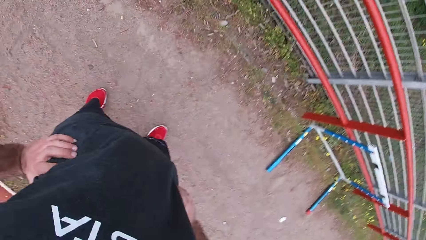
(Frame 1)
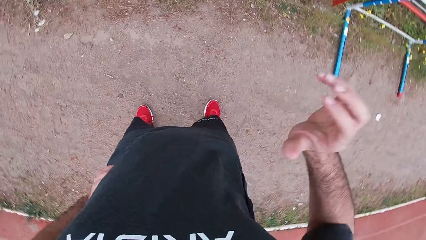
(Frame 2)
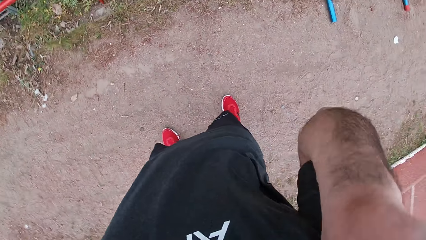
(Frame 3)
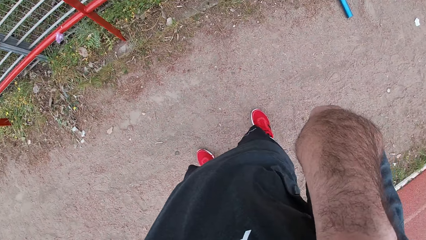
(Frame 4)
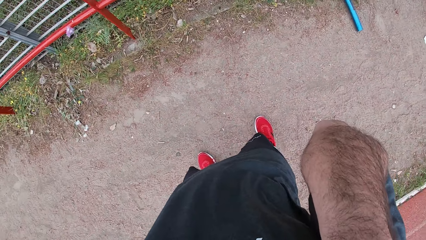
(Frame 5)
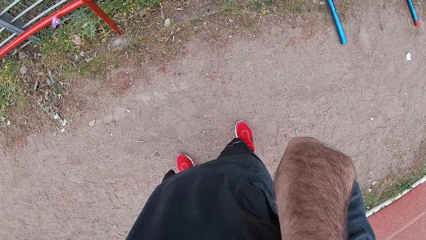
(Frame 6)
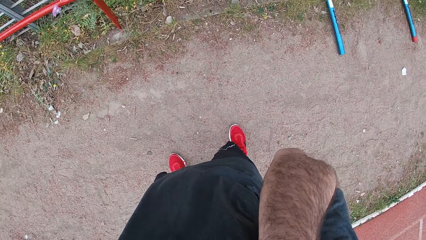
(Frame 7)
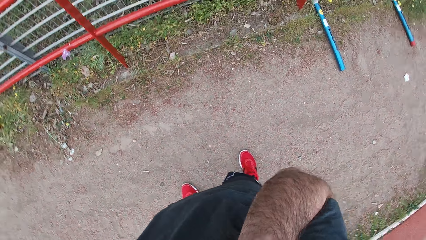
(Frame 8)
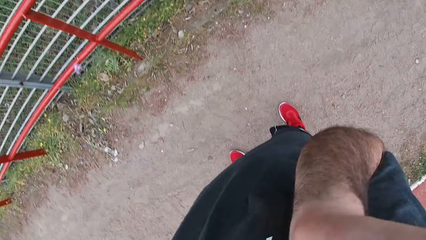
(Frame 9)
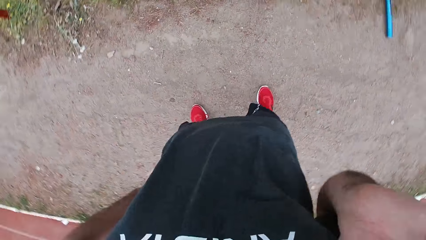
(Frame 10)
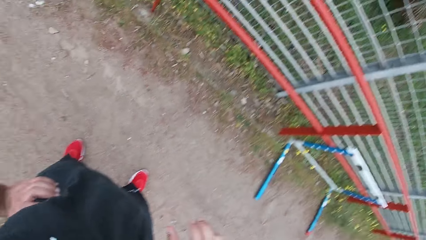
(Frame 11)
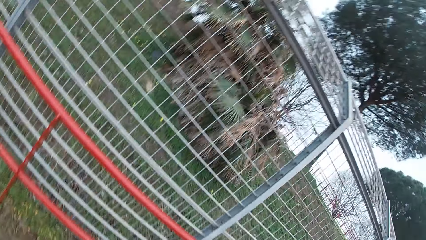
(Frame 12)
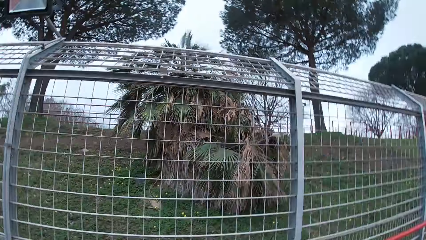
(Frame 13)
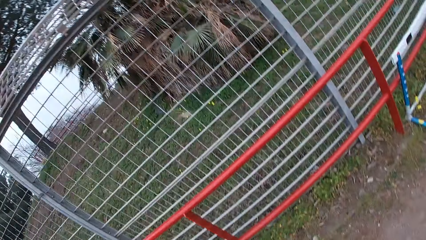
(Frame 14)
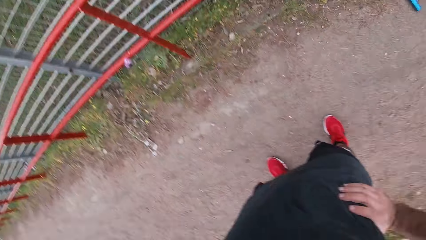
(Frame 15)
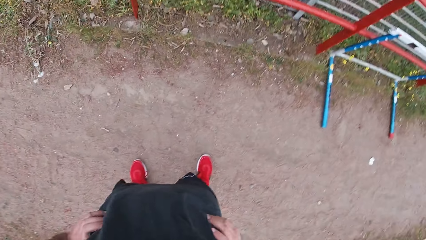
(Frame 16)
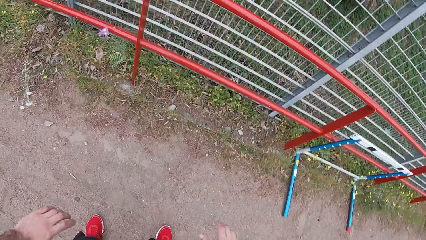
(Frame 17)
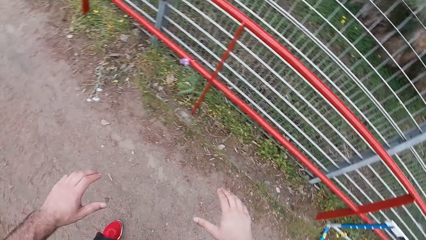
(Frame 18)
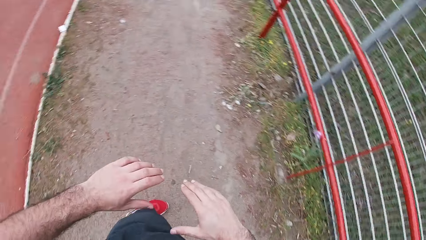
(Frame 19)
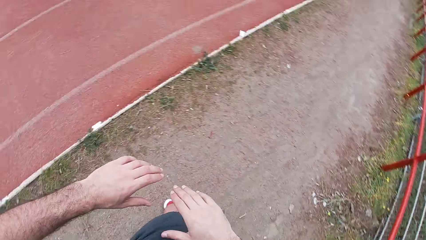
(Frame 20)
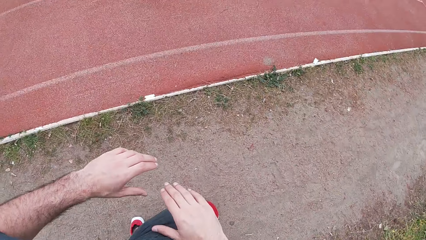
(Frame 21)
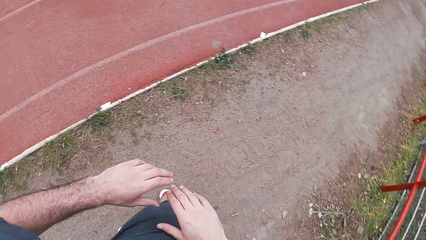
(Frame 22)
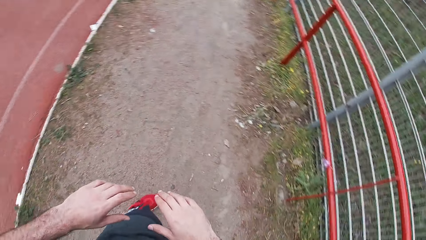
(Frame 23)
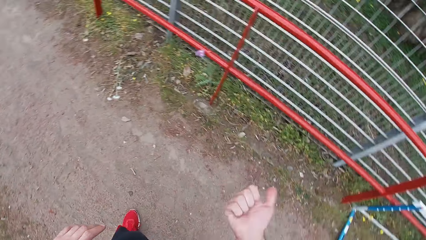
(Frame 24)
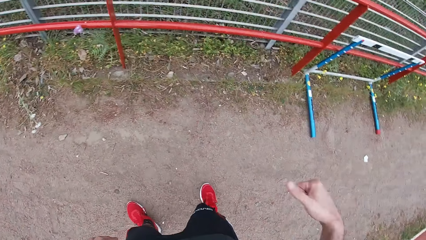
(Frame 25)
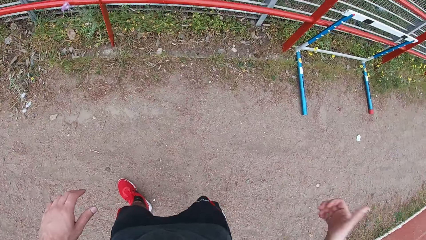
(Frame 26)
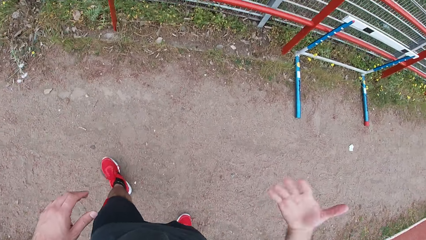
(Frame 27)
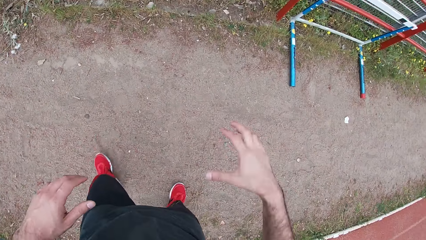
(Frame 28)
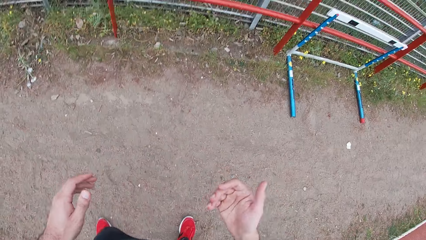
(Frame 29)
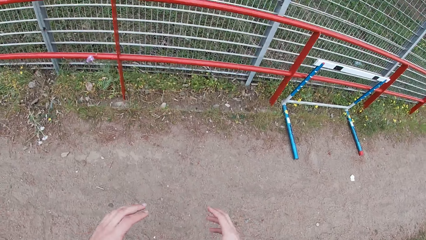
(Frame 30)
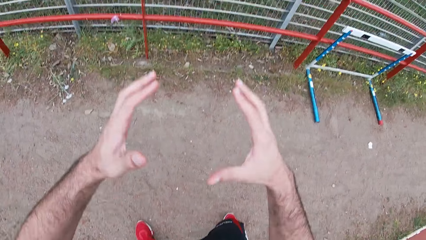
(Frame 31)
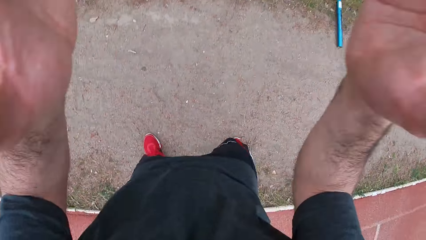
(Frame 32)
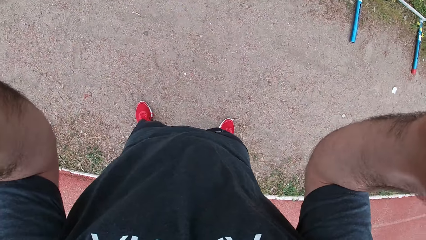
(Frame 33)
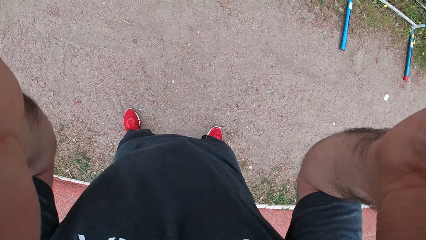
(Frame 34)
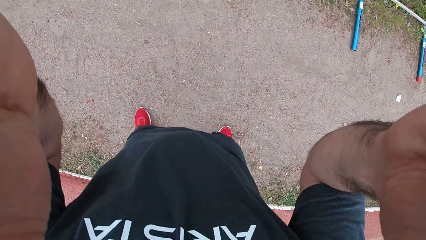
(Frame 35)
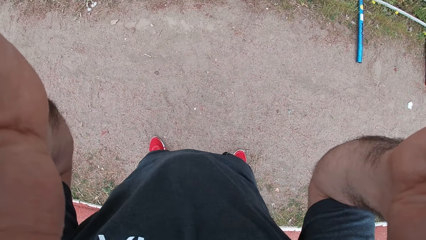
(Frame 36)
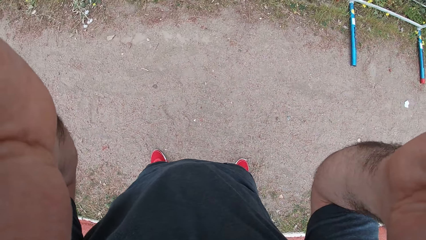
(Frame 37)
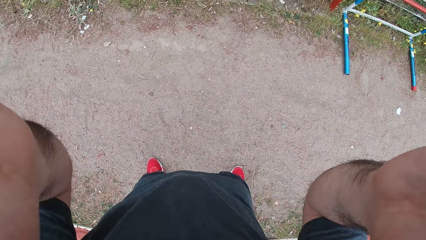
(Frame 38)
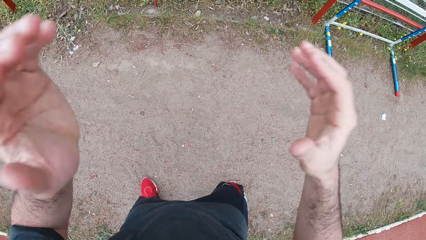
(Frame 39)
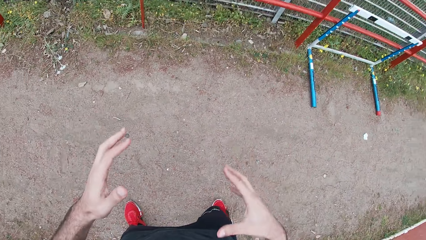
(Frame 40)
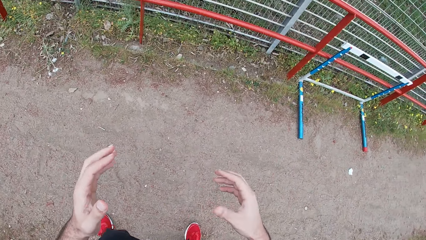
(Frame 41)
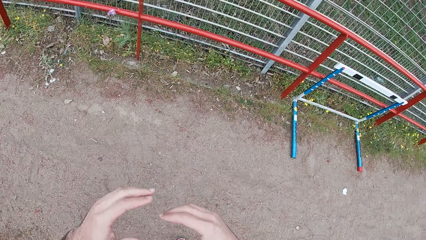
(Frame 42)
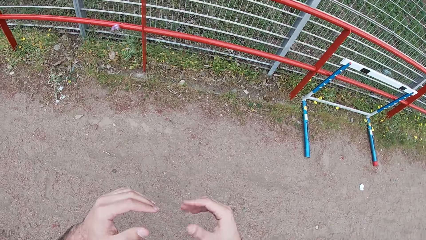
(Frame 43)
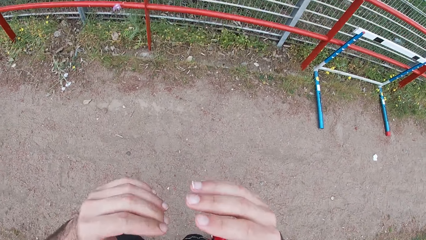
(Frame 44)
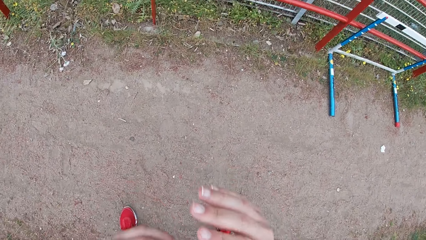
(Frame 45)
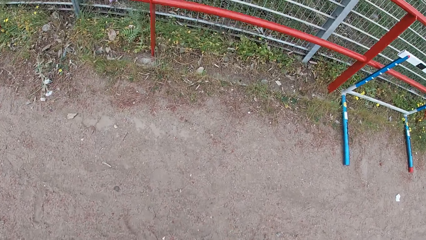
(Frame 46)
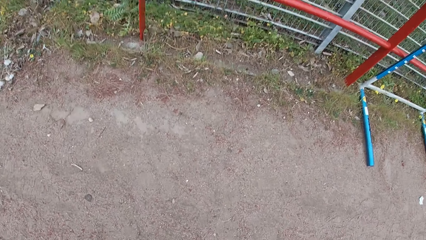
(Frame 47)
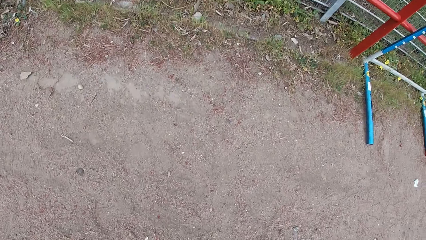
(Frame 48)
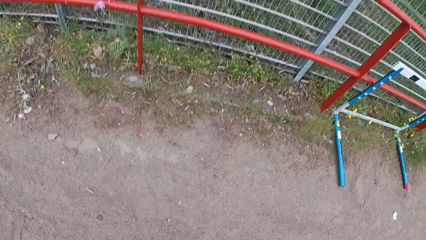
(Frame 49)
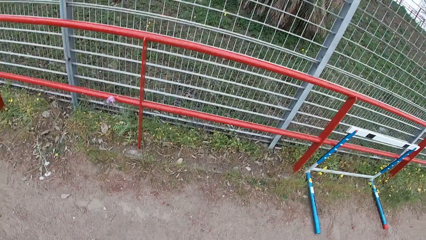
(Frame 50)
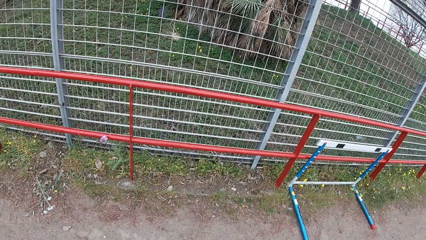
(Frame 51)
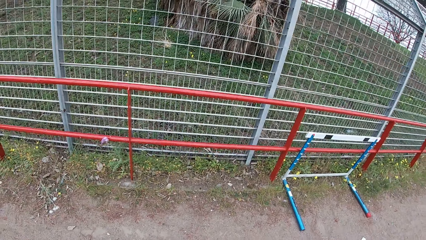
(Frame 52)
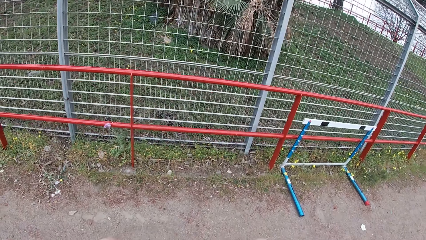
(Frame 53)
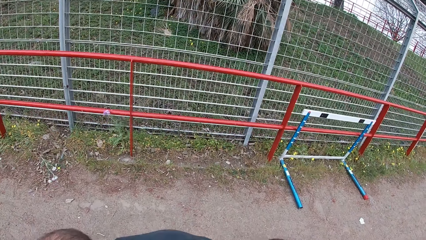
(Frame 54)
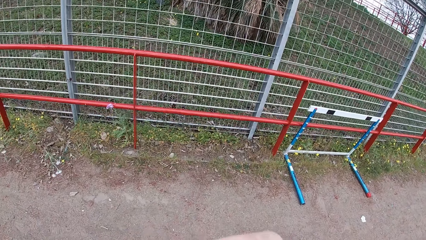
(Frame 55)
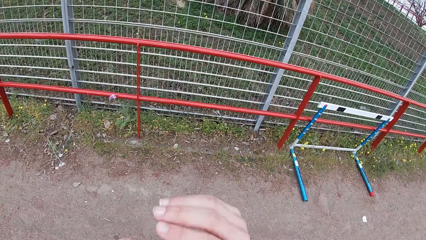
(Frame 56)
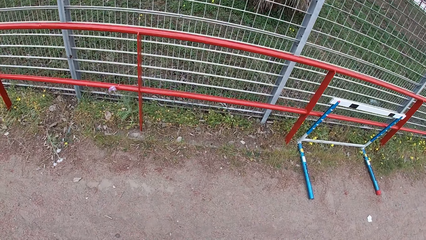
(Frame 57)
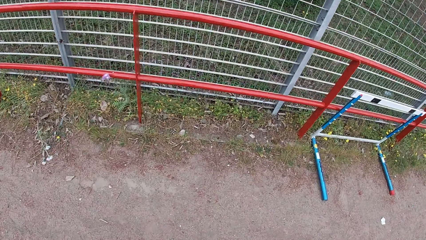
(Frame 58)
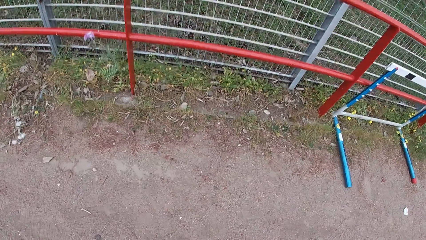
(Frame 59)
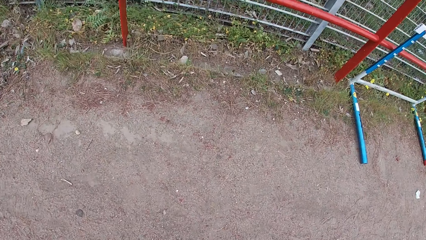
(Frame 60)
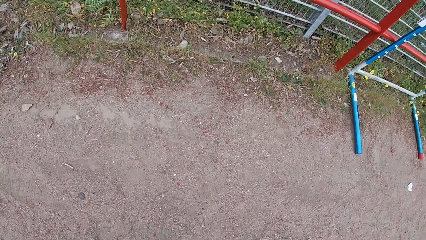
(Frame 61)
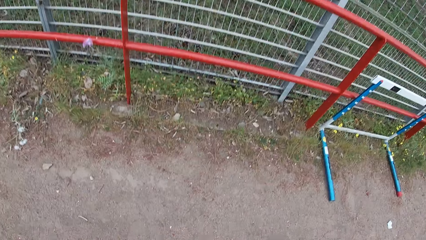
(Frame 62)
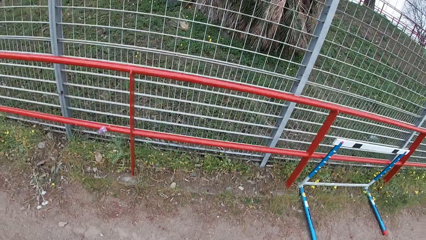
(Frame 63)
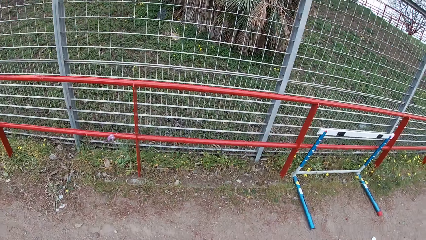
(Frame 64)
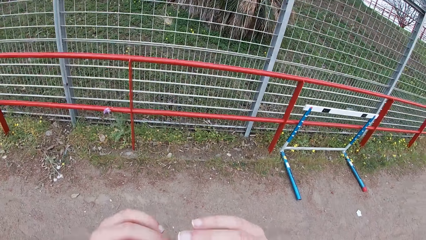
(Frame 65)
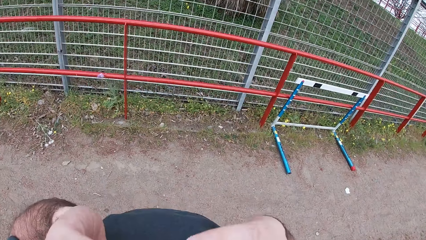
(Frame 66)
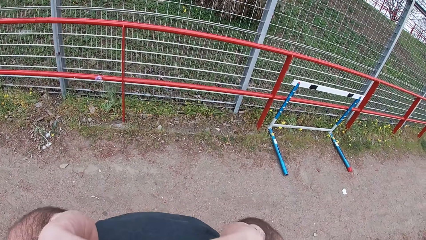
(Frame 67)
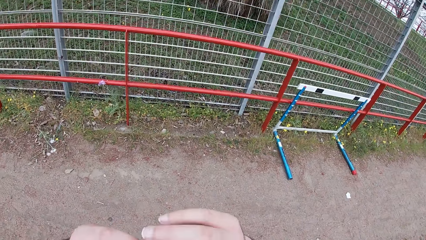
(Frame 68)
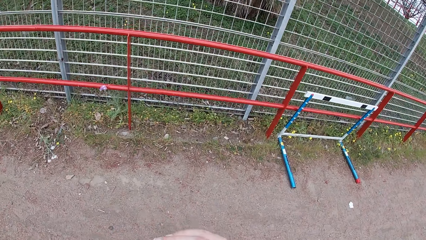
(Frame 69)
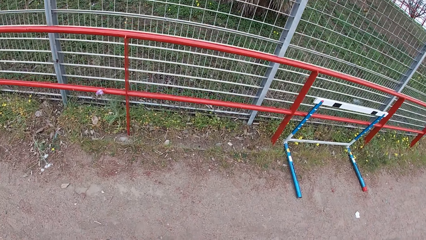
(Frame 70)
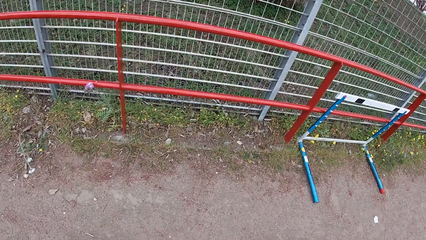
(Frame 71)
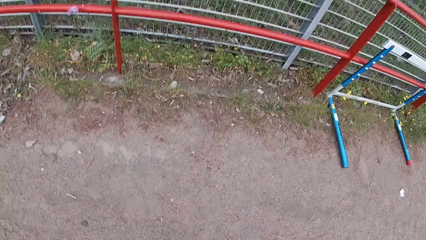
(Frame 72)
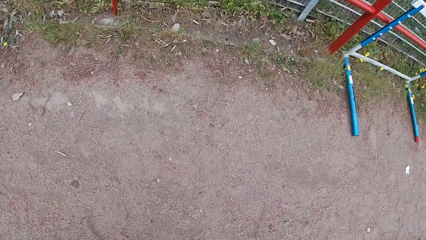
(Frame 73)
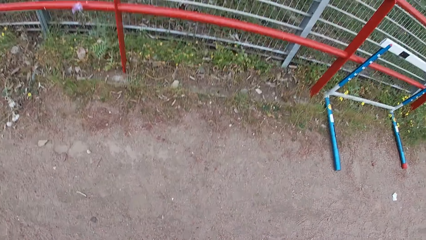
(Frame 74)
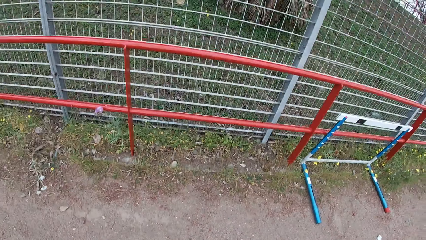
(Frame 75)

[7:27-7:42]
The camera wearer raises his right hand. He flexes his neck. He twists his torso to the left. He moves with his hands. He flexes his right hand. He raises both hands. He adjusts his camera. He moves with his hands. He performs a workout routine. He looks around.
